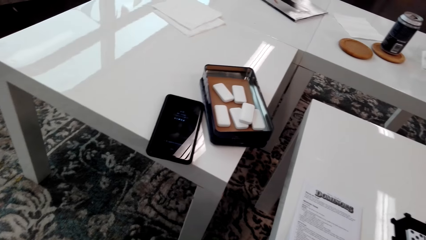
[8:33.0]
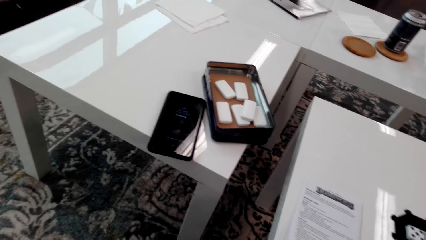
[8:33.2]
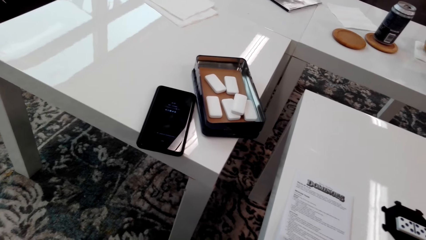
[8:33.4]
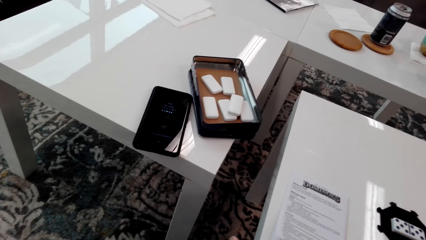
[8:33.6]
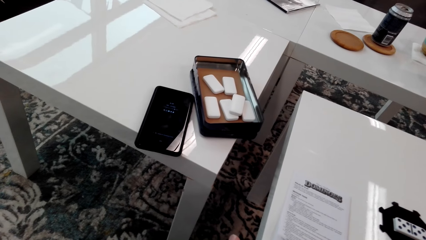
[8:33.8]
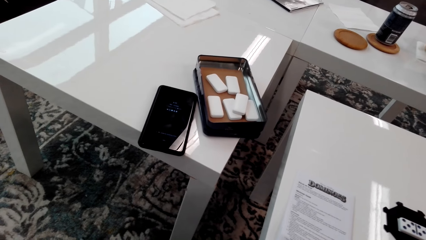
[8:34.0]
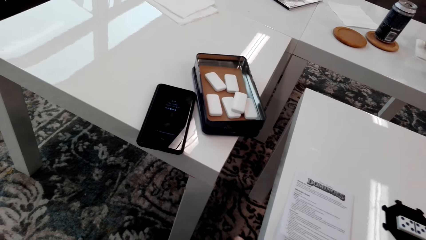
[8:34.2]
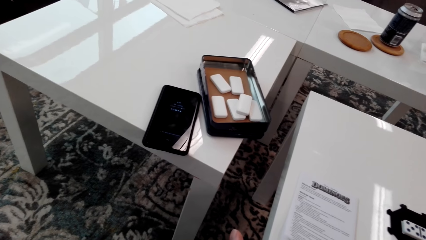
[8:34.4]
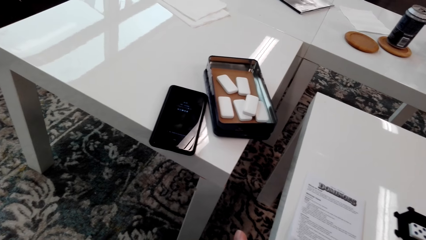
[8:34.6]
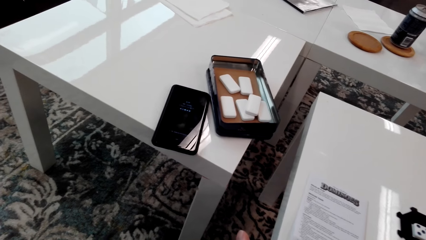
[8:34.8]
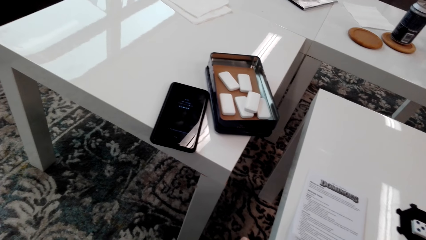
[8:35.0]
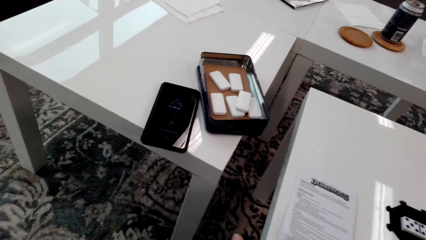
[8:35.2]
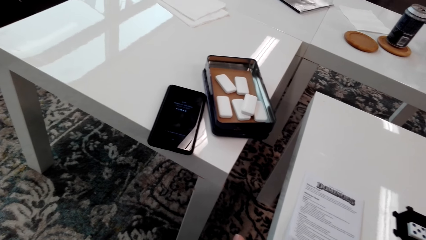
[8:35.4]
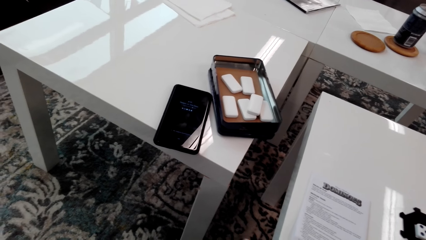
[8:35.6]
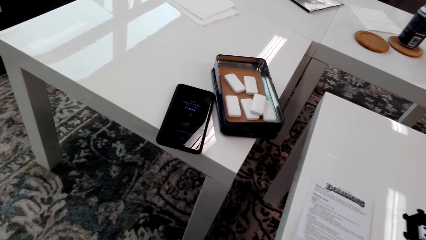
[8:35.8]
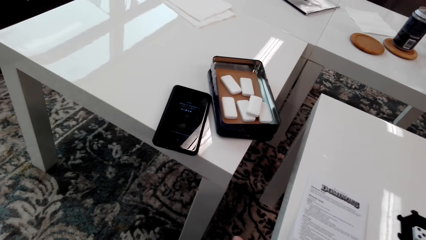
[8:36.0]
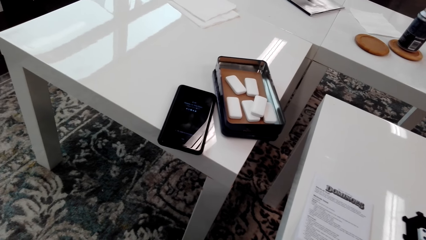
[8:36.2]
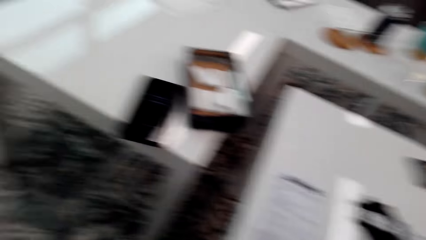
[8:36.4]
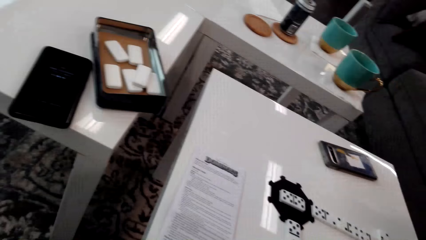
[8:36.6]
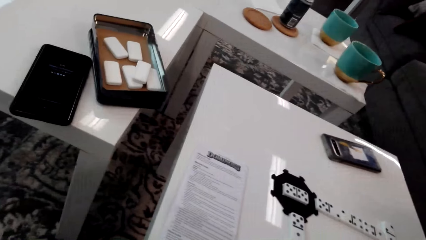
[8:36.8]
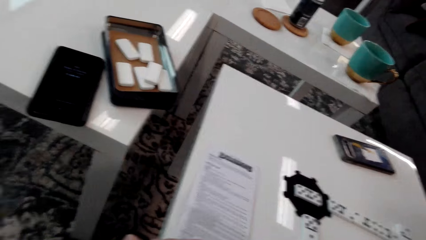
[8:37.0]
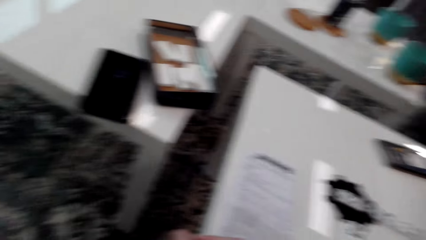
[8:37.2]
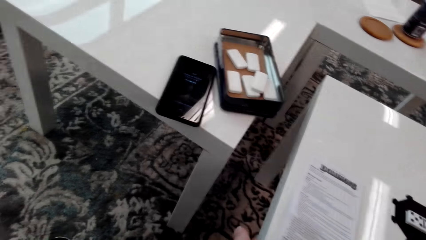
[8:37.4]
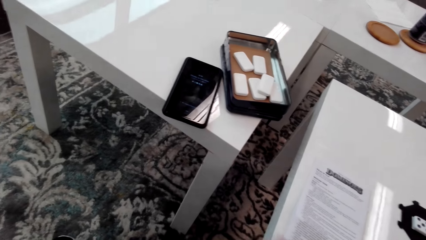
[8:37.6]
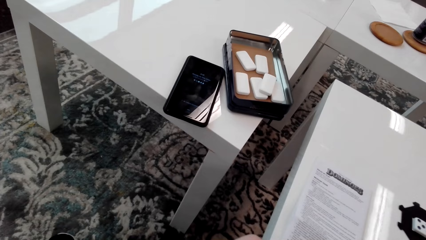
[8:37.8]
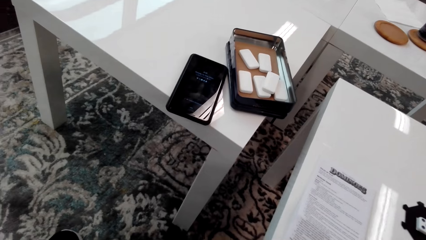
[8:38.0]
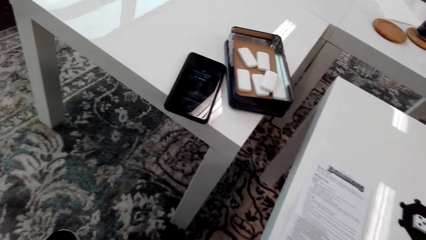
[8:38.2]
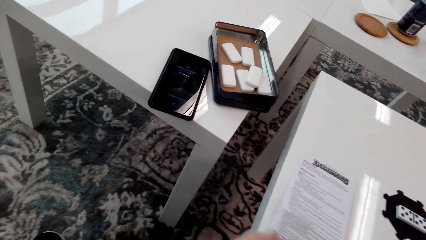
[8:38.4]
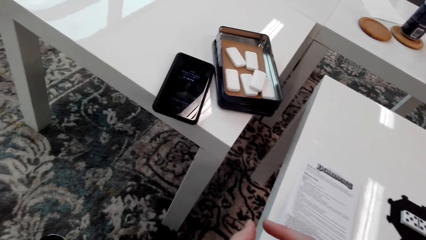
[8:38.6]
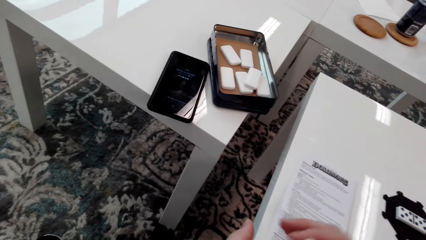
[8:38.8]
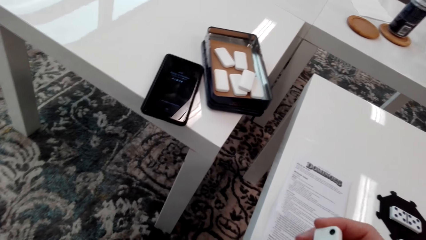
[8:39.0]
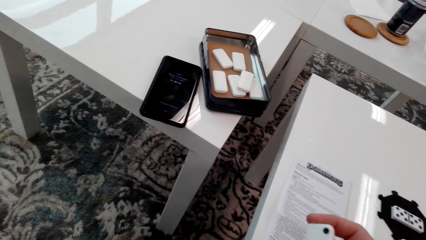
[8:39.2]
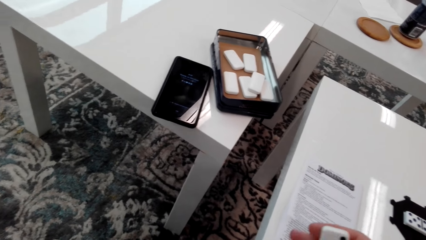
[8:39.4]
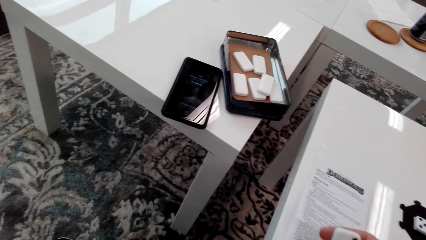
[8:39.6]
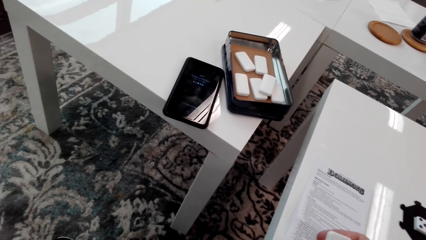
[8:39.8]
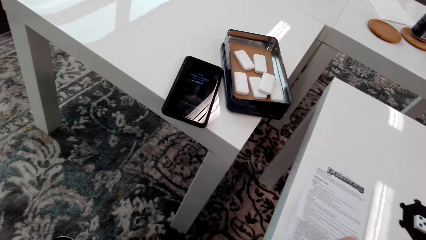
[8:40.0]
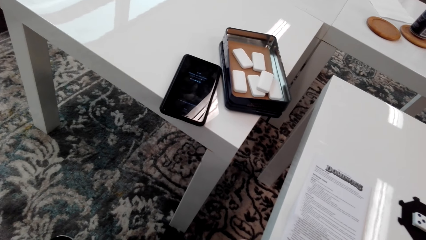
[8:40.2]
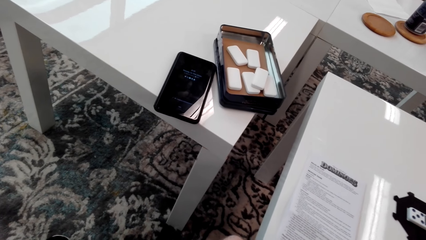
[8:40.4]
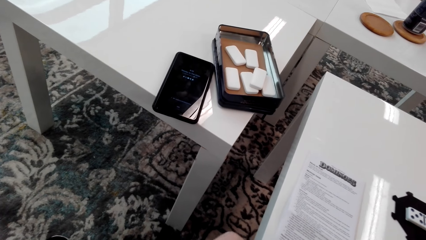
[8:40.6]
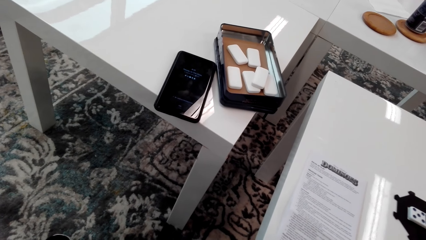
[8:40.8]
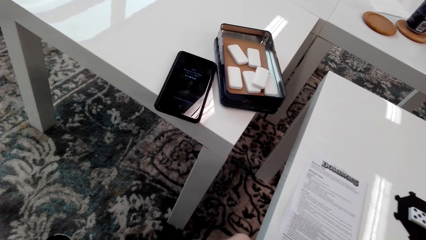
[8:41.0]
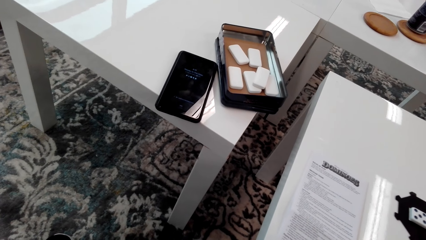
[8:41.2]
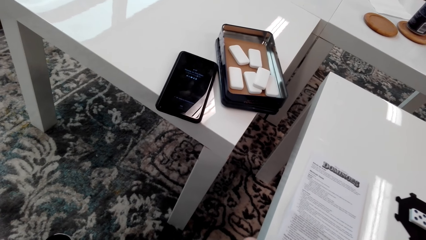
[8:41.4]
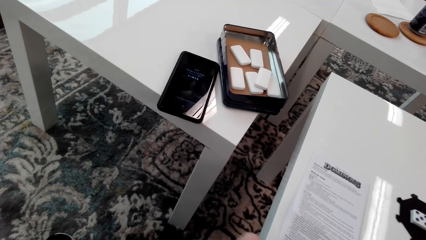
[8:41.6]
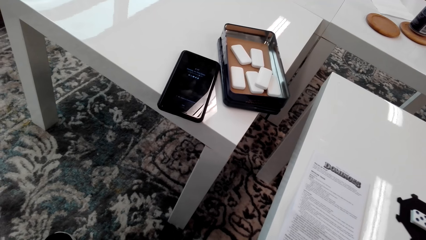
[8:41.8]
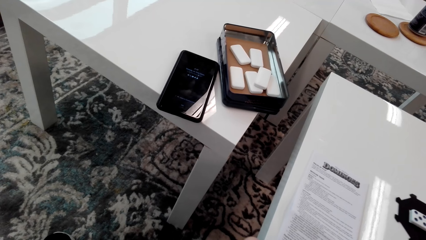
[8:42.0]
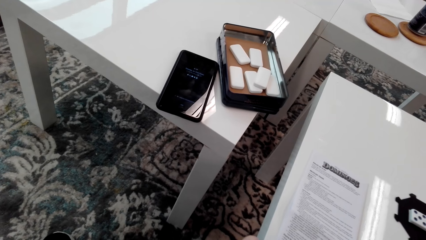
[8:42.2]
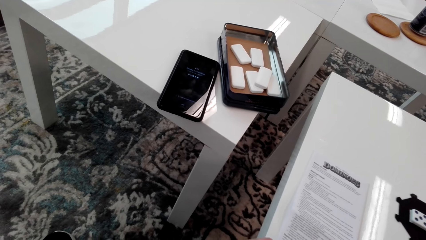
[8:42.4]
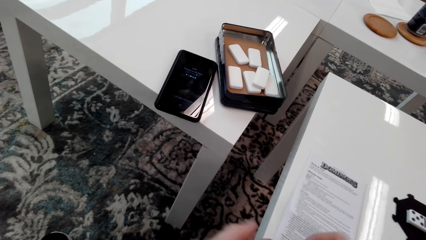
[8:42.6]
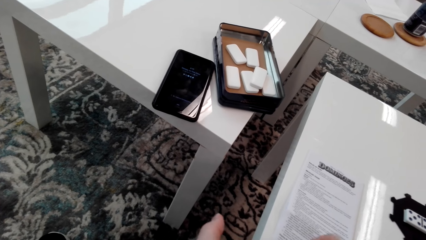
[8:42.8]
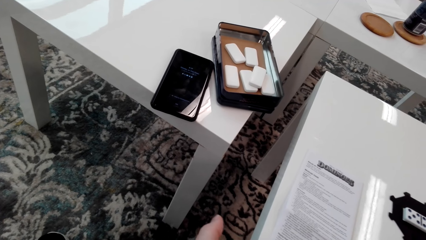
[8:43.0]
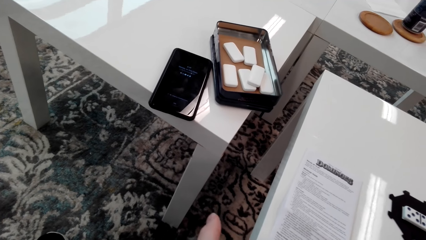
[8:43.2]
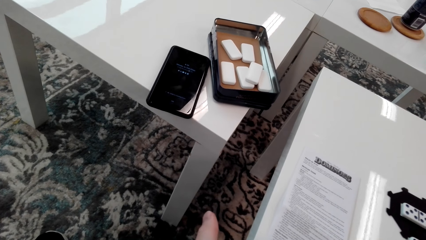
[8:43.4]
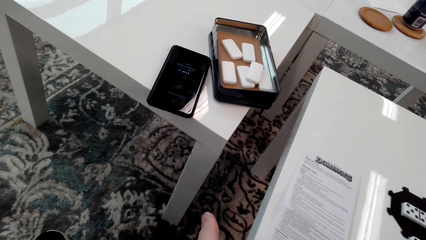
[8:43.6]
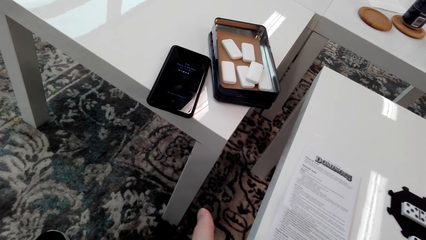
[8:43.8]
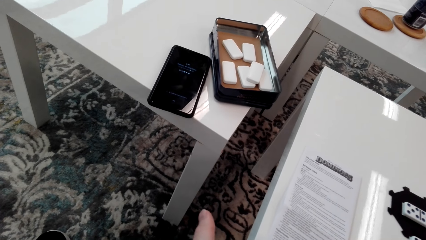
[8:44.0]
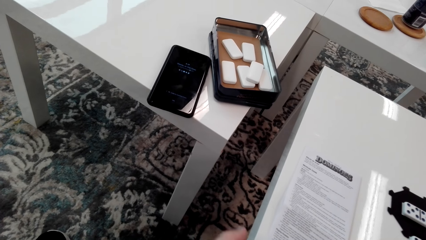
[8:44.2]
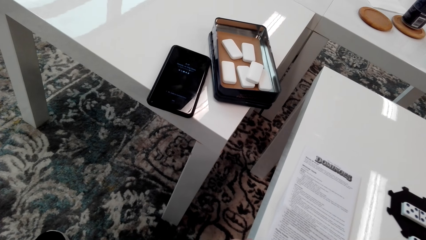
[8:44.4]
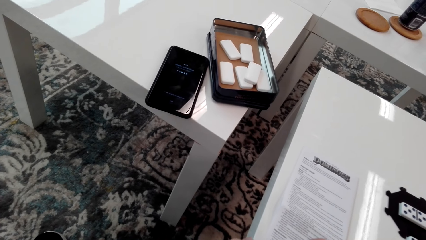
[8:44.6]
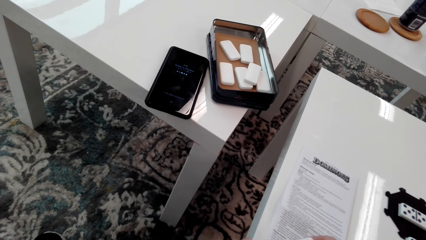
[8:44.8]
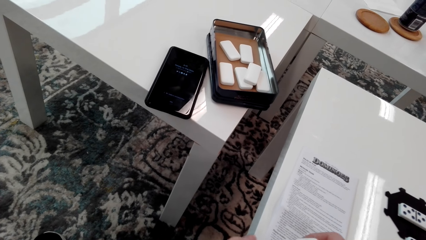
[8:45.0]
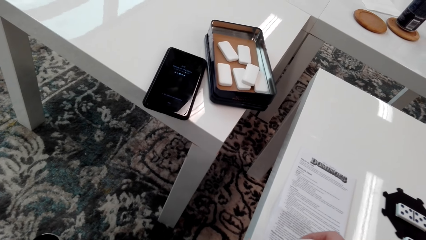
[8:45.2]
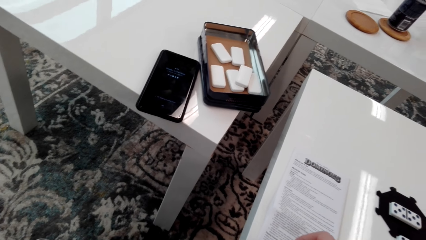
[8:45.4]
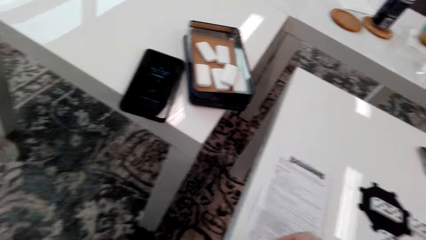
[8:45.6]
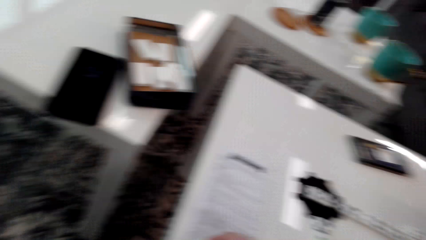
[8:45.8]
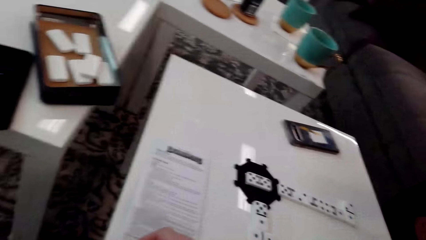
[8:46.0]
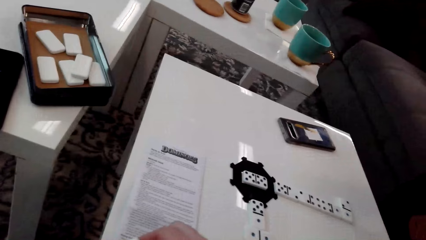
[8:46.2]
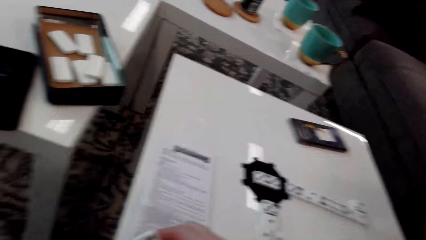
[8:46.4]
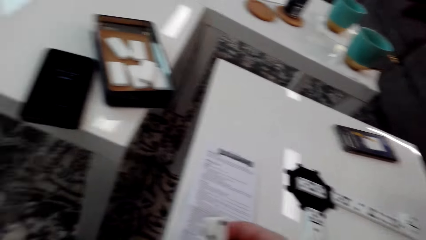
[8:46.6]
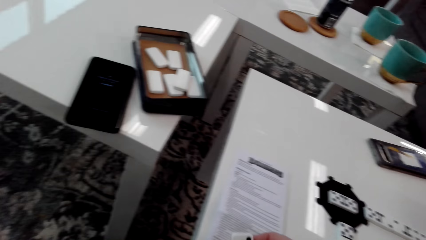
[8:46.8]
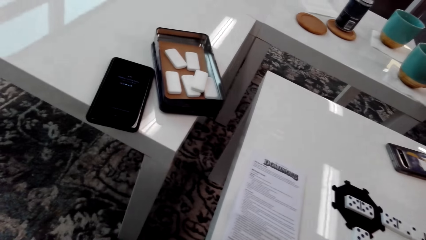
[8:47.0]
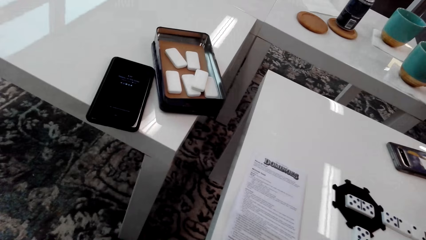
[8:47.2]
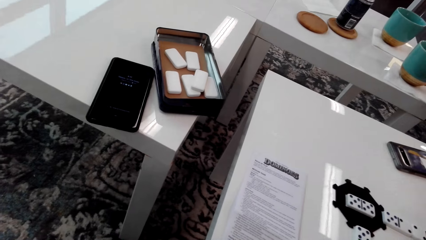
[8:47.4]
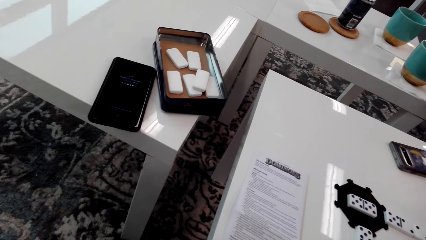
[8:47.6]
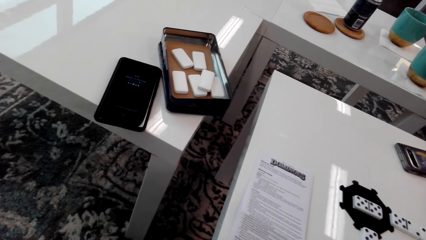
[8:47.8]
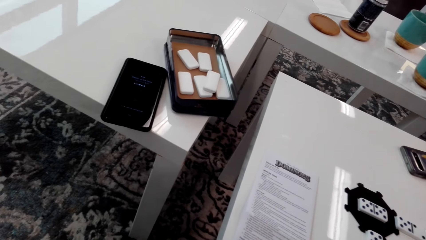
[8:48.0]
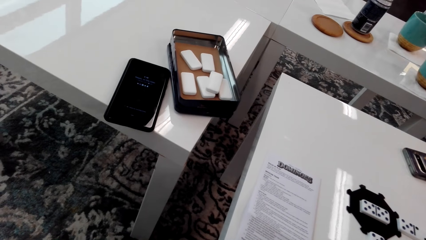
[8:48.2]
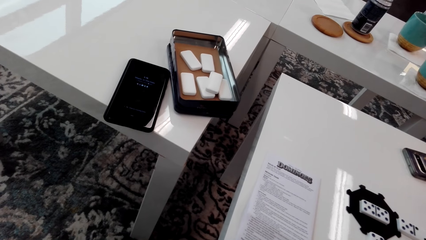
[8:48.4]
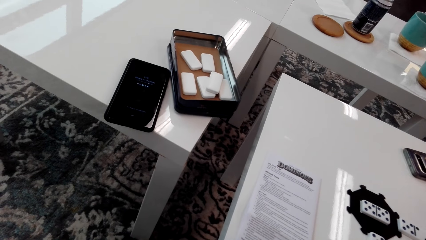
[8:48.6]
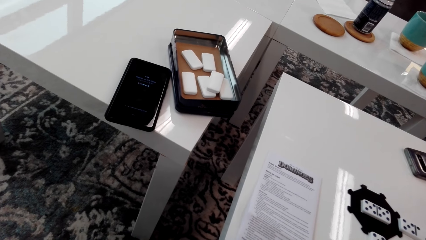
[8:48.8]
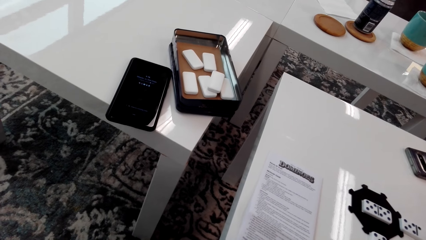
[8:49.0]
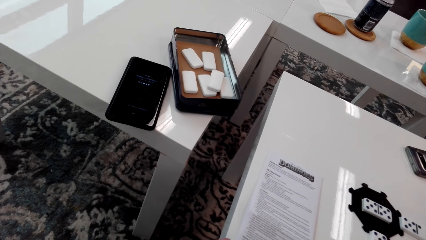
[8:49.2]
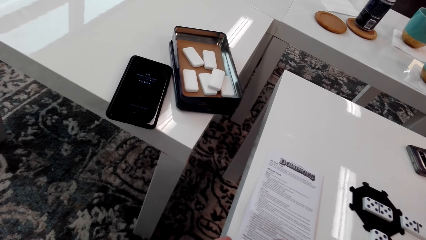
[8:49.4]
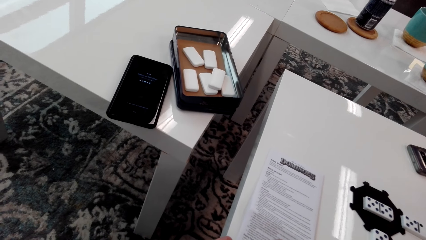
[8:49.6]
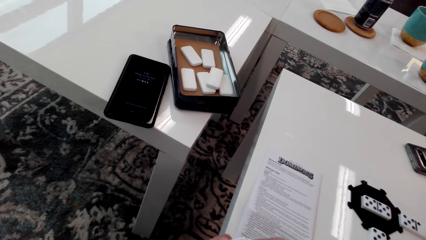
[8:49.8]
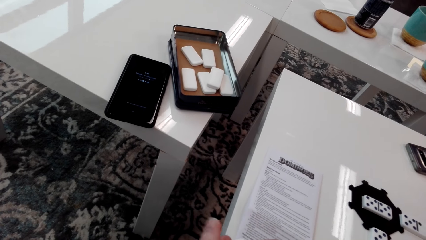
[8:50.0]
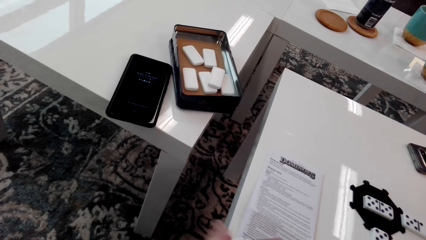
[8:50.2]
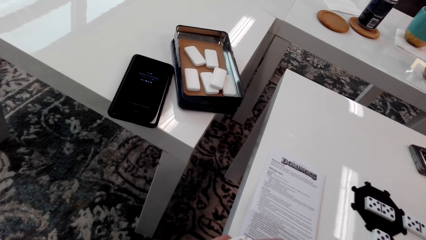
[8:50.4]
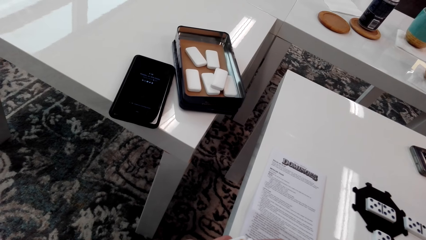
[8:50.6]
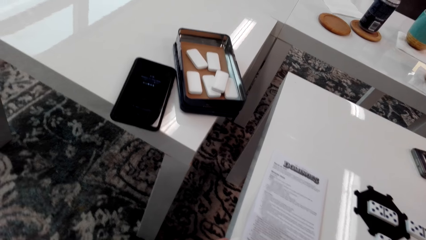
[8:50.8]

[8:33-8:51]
The camera wearer looks around. They do something. They hold the dice. They look around.
